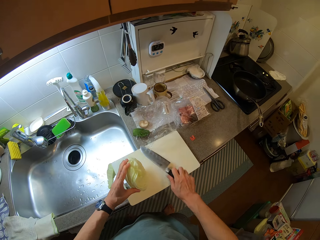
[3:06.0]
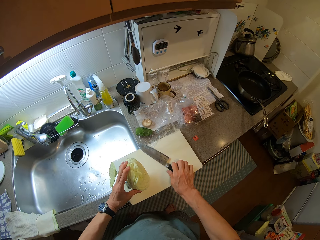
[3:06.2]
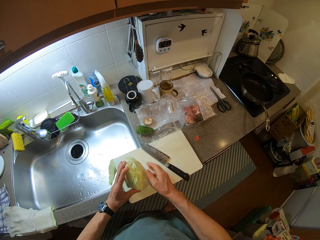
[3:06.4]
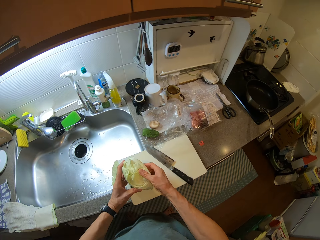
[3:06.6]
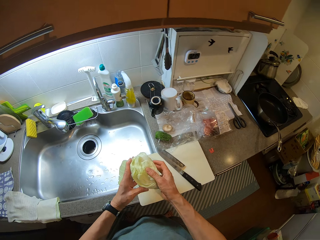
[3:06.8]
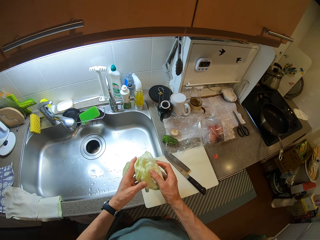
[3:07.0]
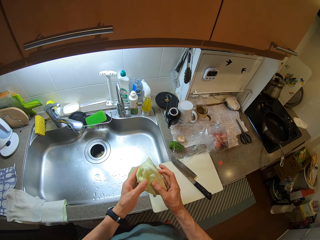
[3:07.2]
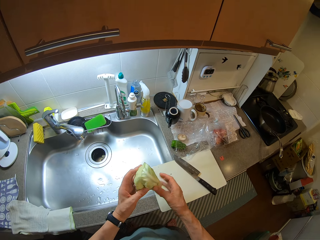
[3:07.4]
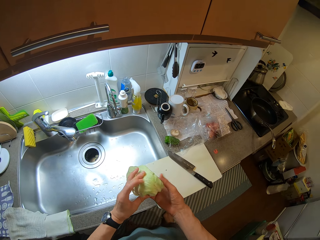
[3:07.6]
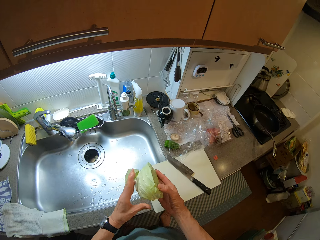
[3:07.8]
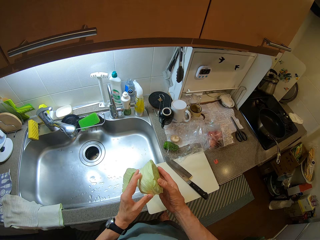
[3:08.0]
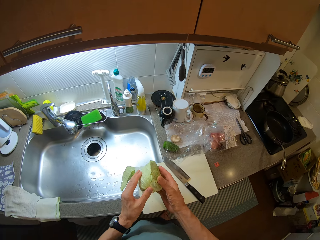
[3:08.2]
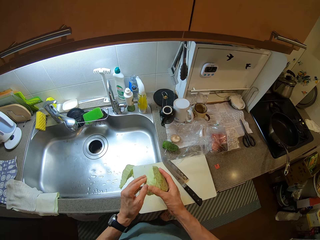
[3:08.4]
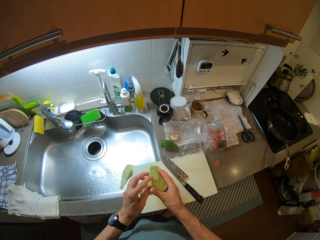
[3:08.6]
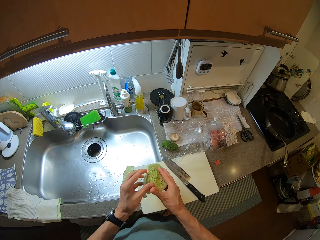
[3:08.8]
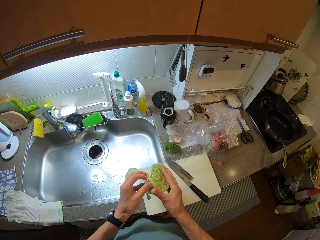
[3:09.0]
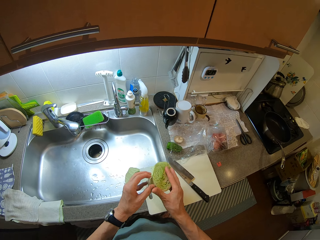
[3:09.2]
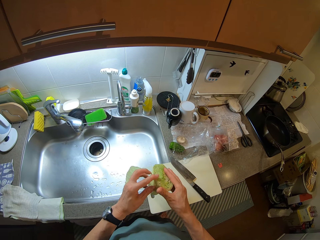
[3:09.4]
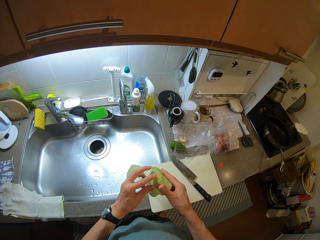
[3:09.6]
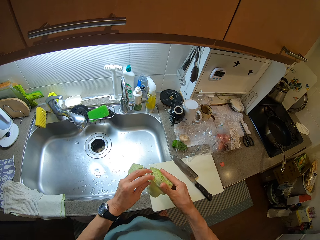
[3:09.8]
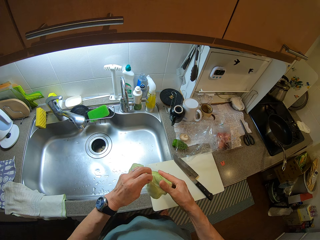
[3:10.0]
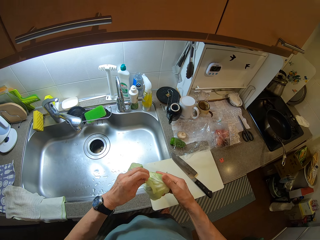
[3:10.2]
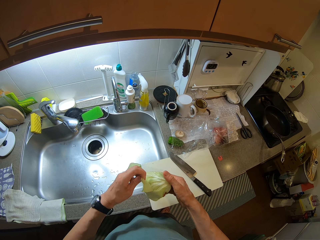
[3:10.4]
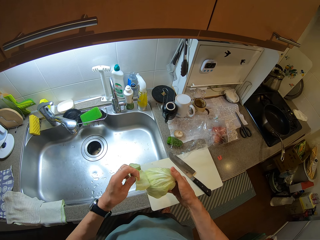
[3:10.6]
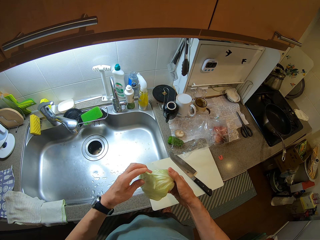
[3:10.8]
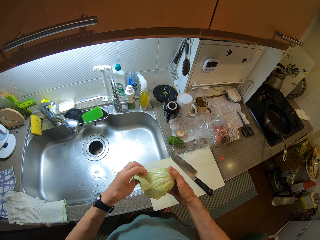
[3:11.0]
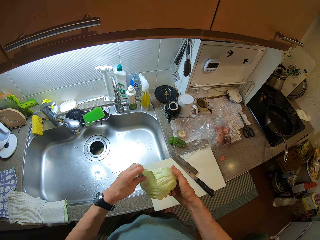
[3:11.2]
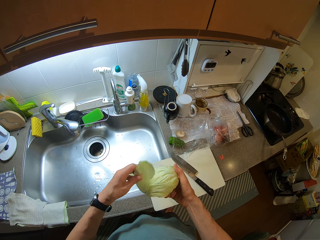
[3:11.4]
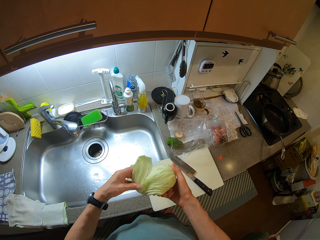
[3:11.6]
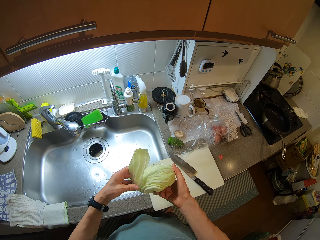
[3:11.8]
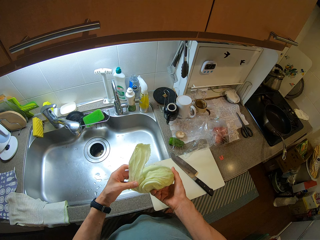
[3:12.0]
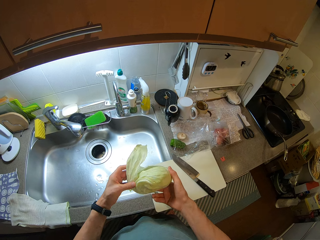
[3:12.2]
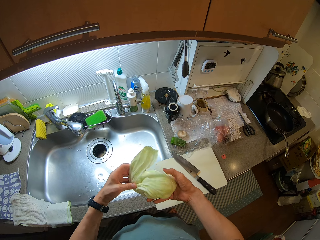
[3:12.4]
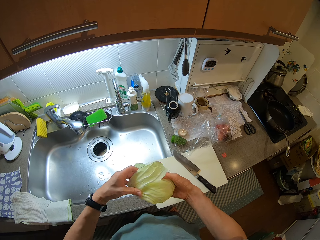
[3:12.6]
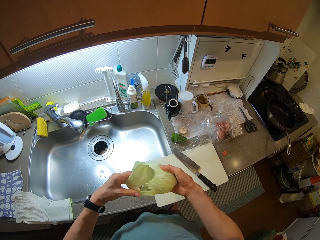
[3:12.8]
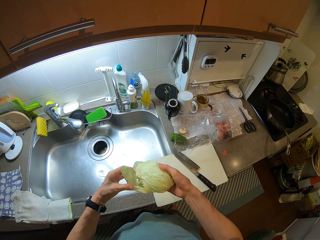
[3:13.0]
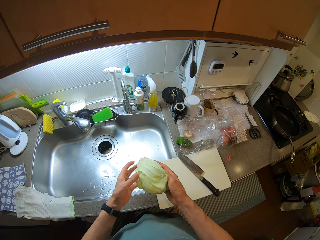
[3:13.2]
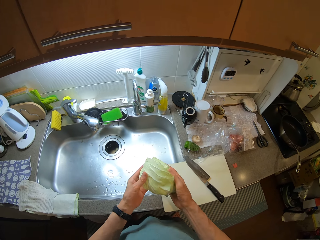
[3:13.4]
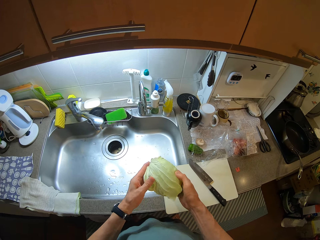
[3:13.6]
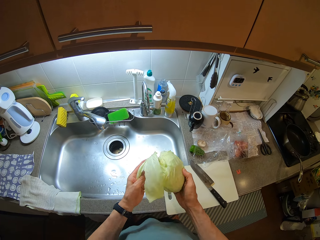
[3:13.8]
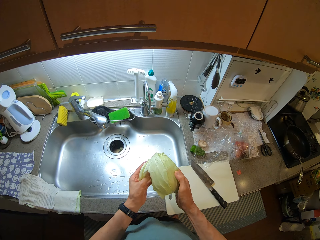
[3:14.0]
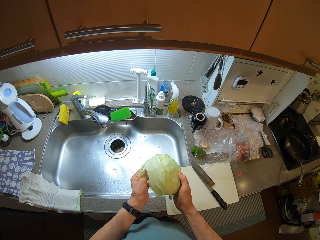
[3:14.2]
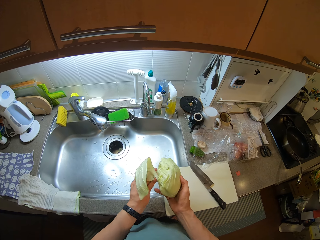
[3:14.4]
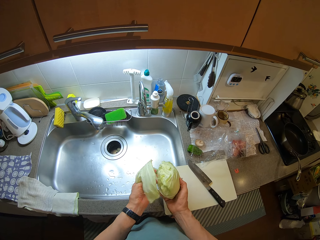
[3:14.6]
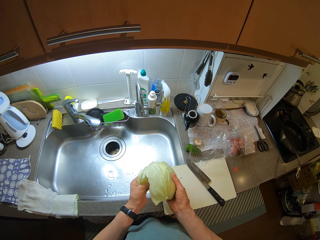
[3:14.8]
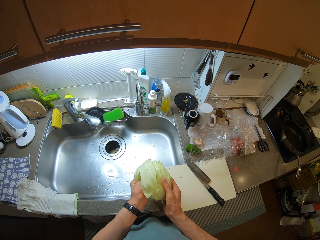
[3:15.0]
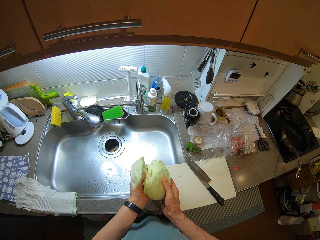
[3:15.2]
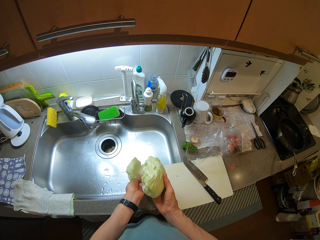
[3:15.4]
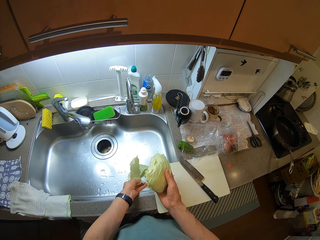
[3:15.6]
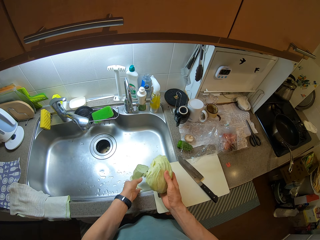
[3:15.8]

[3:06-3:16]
The camera wearer holds the white cabbage. He places the knife on the chopping board. He picks up the white cabbage from the chopping board. He inspects the white cabbage. He removes a leaf from the white cabbage with his hands.

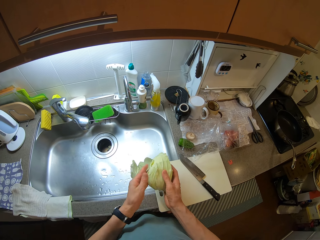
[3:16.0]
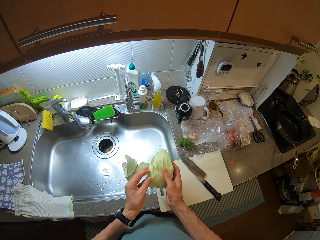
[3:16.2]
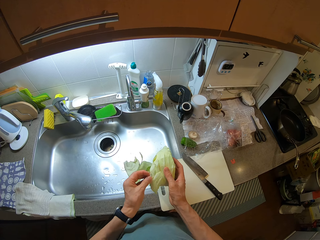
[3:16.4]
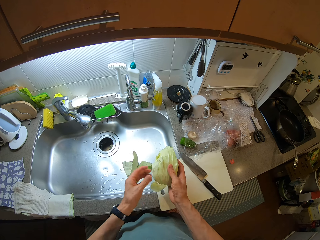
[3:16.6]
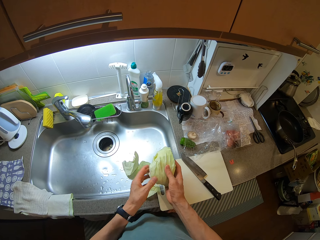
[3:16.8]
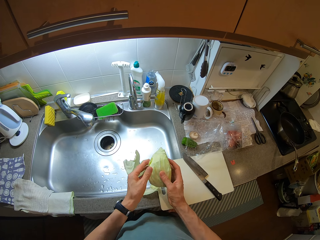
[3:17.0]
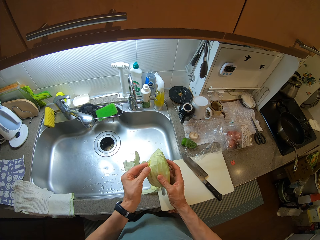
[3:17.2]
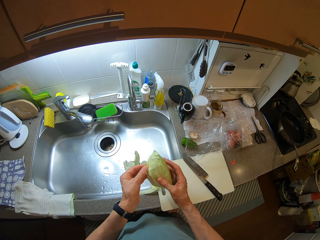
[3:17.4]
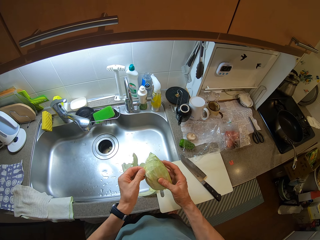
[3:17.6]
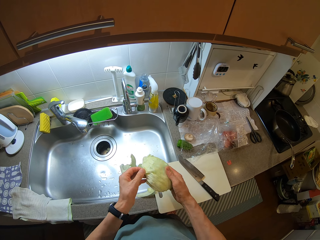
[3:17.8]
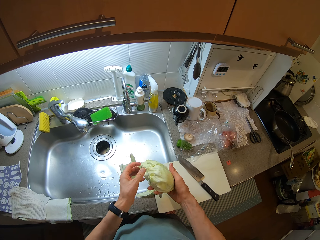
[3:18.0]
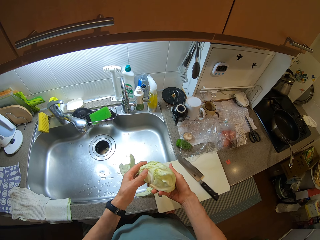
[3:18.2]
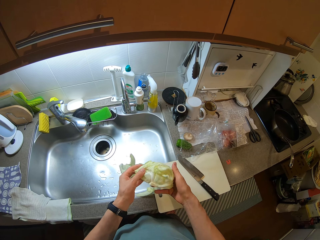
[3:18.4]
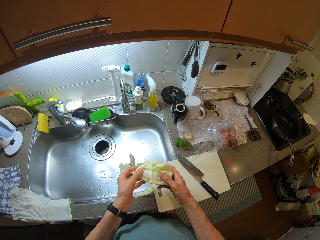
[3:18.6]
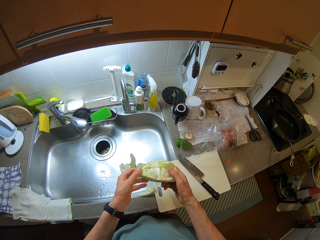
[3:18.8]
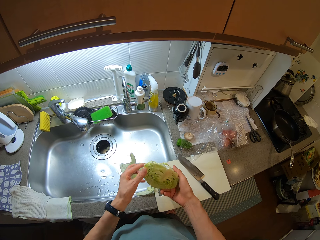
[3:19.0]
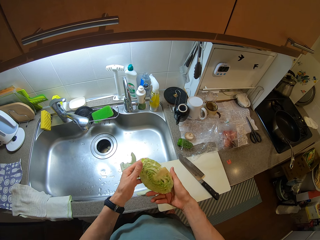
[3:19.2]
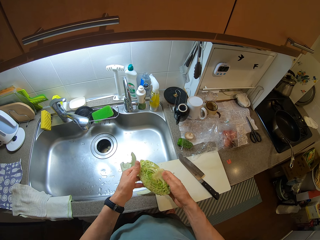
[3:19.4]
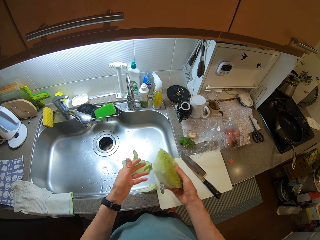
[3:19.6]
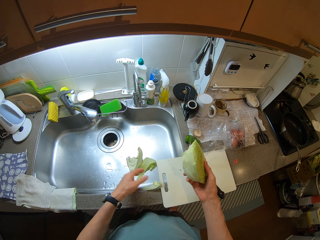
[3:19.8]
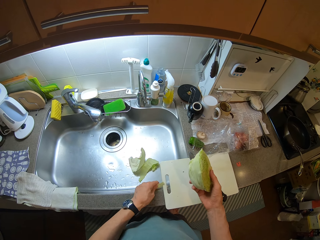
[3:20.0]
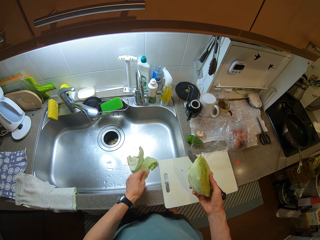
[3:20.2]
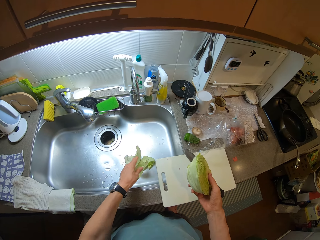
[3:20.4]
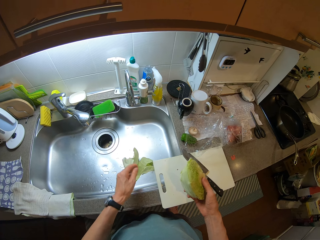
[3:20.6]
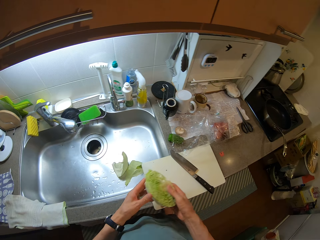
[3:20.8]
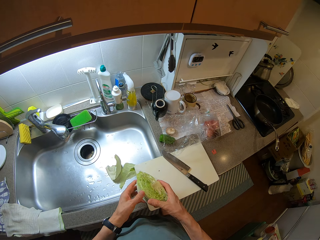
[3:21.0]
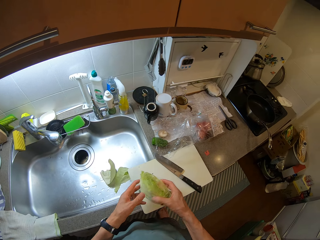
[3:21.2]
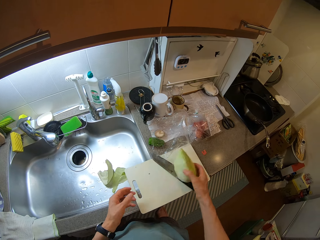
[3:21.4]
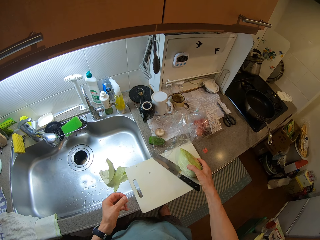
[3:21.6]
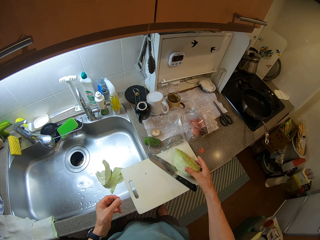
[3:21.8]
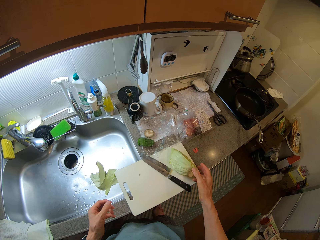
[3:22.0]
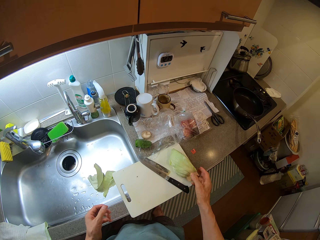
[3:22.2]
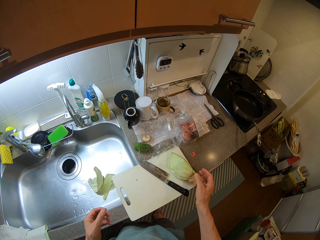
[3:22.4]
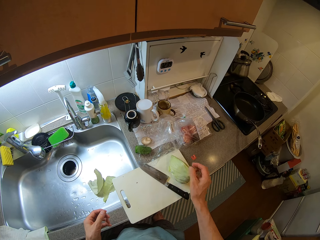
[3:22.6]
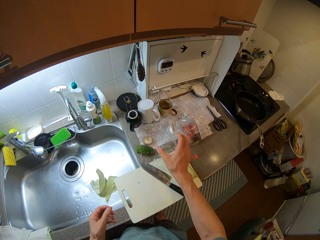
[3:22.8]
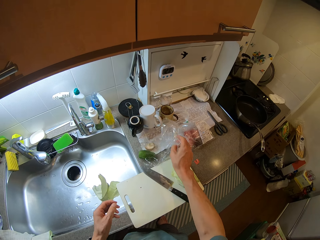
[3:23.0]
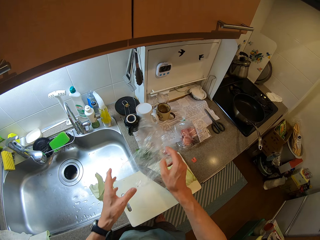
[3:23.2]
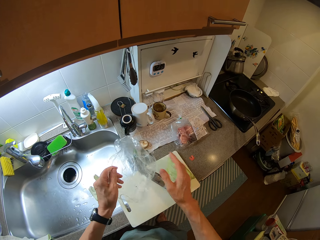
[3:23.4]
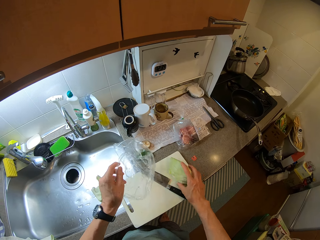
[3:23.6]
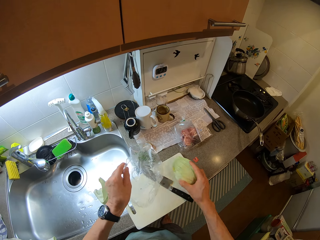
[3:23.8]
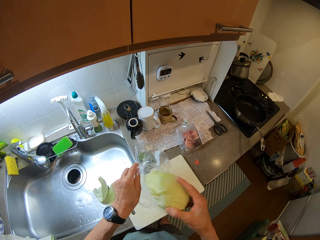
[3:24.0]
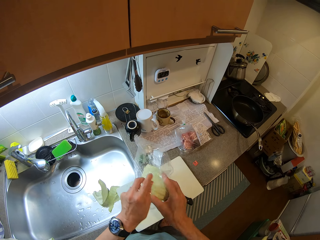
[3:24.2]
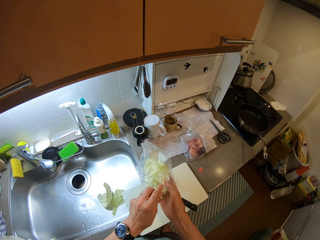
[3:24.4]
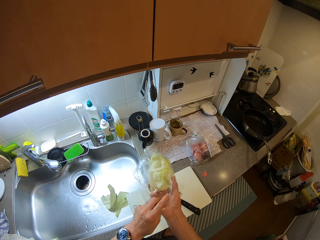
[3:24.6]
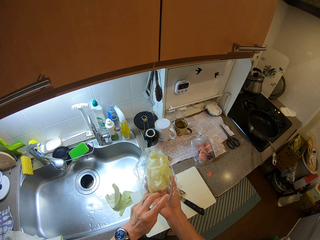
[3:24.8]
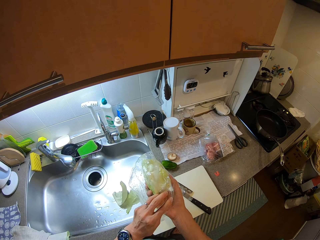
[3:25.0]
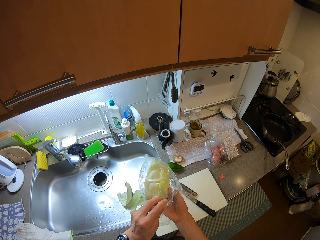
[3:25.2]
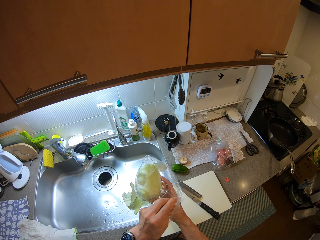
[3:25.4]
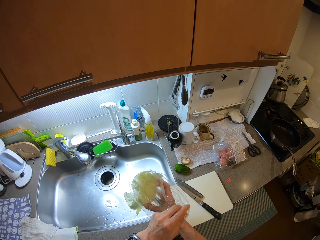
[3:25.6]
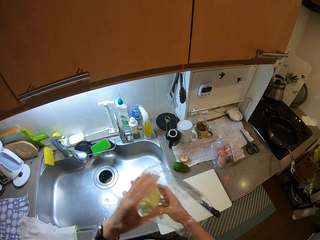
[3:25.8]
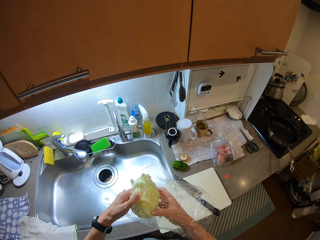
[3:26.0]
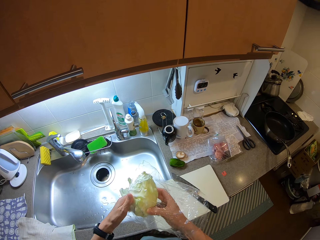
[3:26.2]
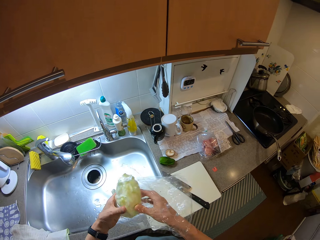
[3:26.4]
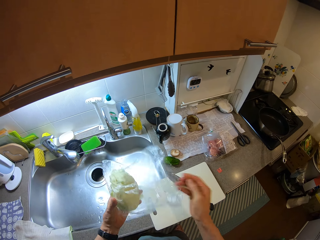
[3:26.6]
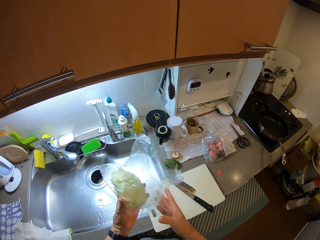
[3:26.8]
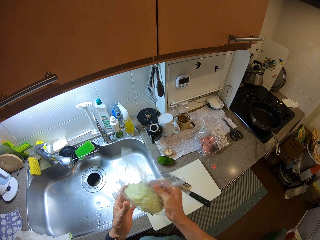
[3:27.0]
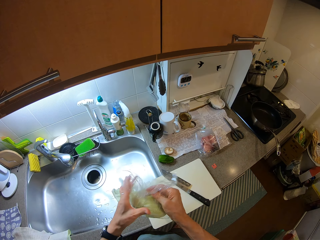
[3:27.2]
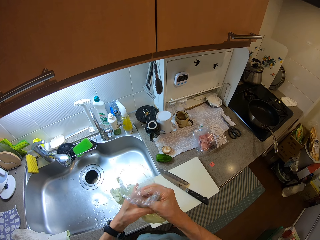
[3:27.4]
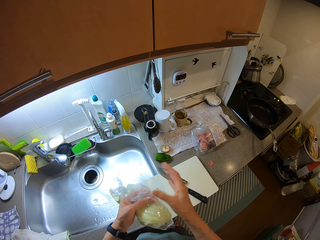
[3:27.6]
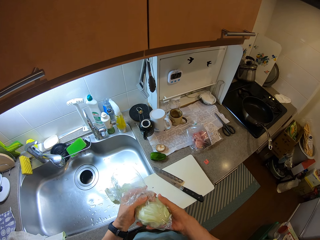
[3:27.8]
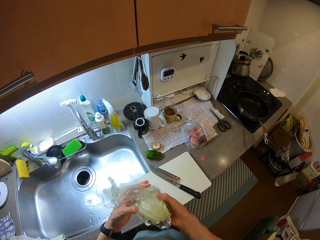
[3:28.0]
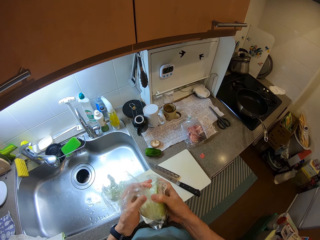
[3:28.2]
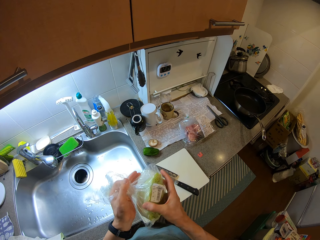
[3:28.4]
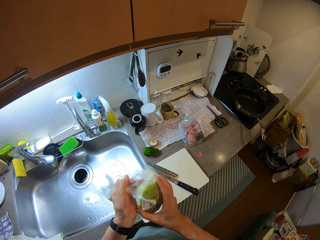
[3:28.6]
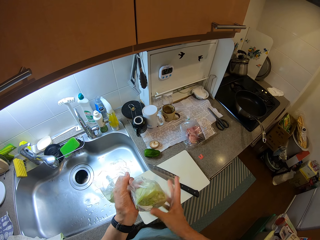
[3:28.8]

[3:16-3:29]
The camera wearer drops a white cabbage leaf in a sink. He drops a white cabbage leaf on the sink top. He inspects the white cabbage. He picks up a white cabbage leaf from the sink top and drops the white cabbage leaf in the sink. He holds the white cabbage. He places the white cabbage on a chopping board. He picks up a clear vinyl cover from the sink table. He holds the clear vinyl cover with his left hand. He picks up the white cabbage from the chopping board. He places the white cabbage back in the clear vinyl cover. He closes the clear vinyl cover.
